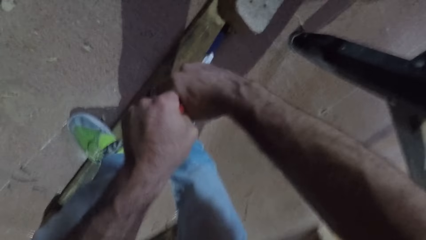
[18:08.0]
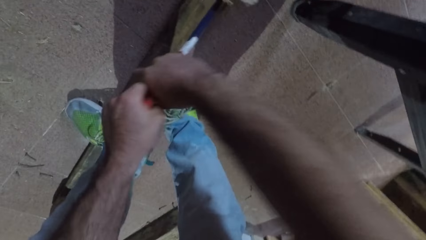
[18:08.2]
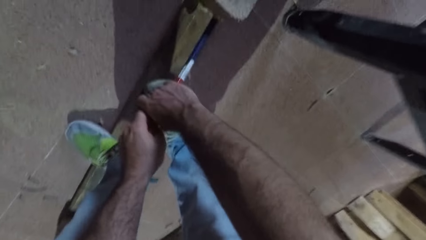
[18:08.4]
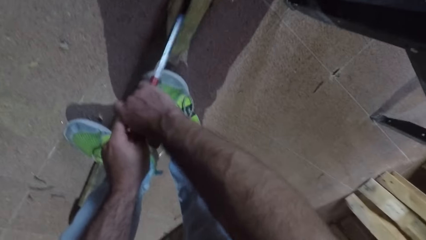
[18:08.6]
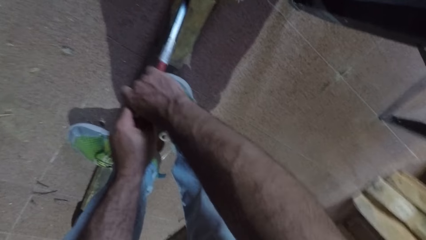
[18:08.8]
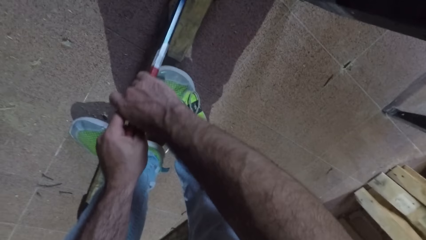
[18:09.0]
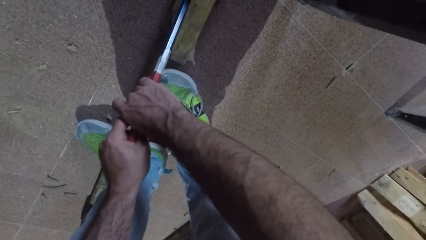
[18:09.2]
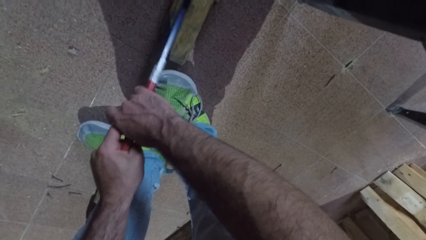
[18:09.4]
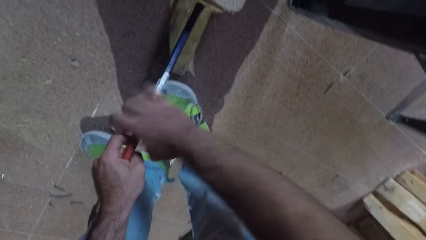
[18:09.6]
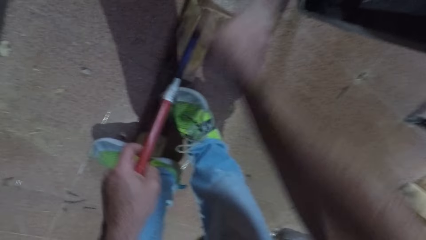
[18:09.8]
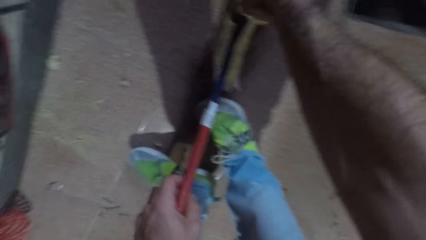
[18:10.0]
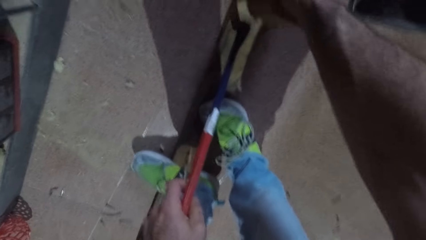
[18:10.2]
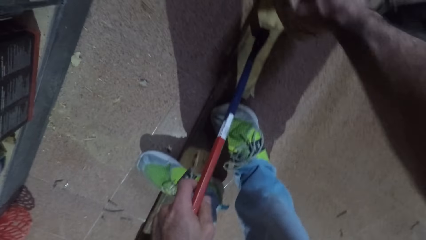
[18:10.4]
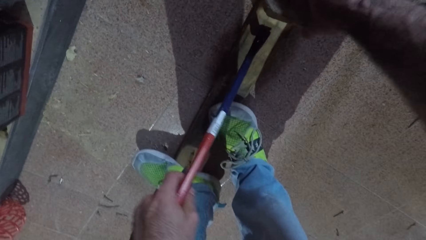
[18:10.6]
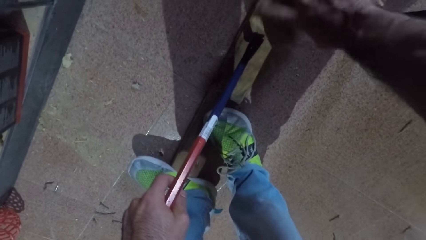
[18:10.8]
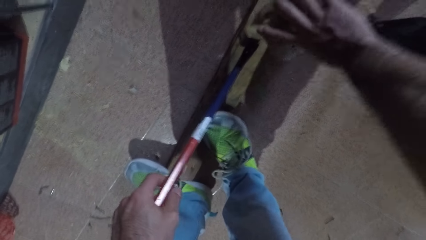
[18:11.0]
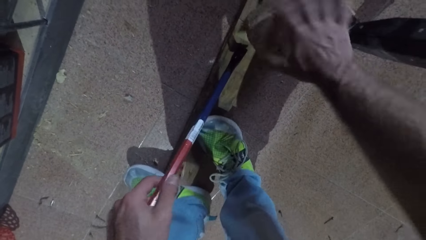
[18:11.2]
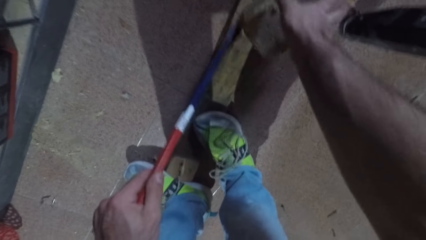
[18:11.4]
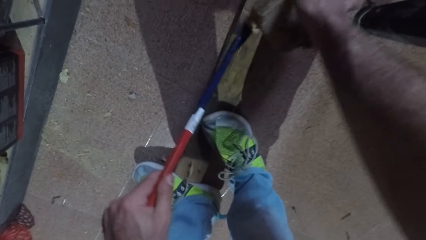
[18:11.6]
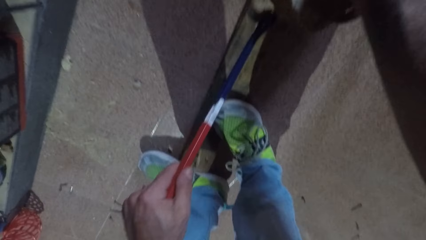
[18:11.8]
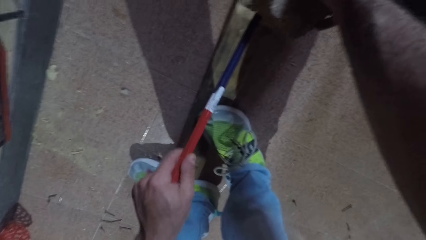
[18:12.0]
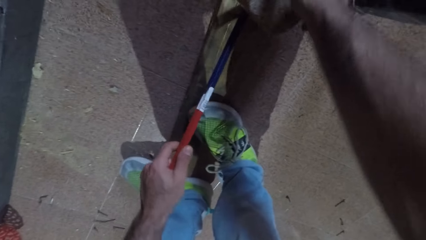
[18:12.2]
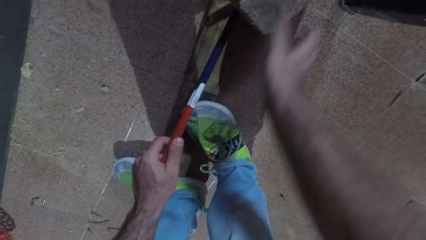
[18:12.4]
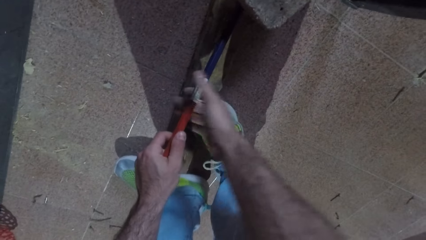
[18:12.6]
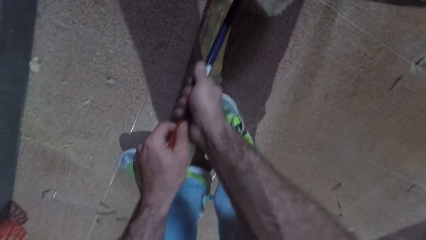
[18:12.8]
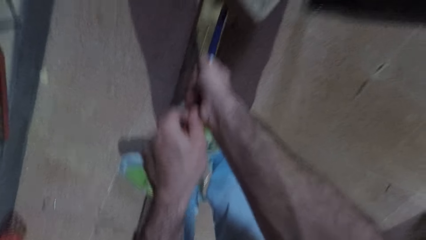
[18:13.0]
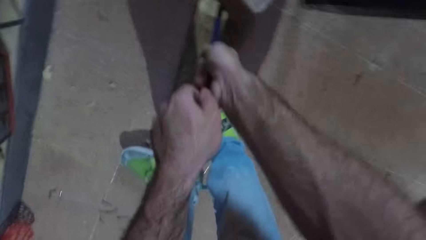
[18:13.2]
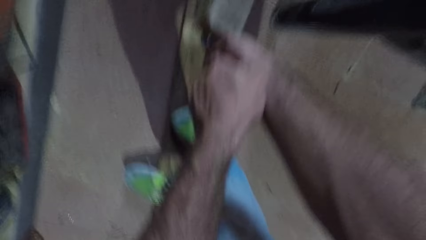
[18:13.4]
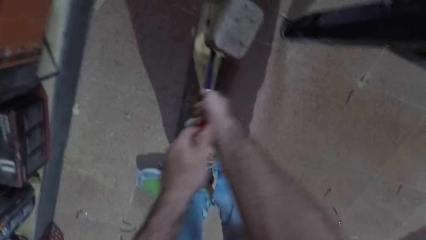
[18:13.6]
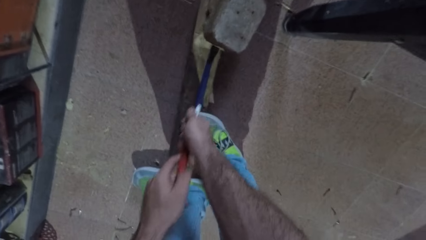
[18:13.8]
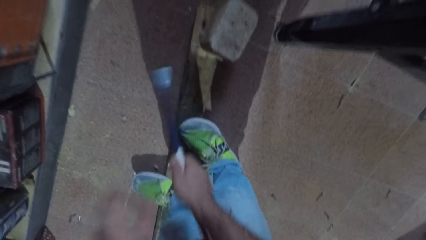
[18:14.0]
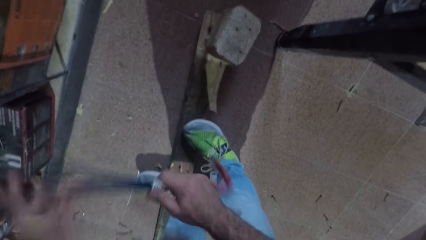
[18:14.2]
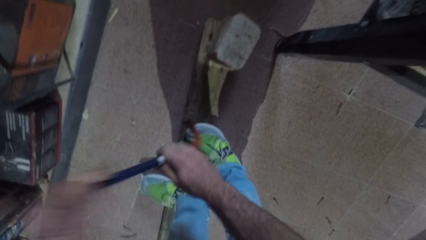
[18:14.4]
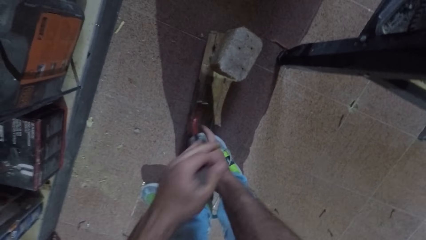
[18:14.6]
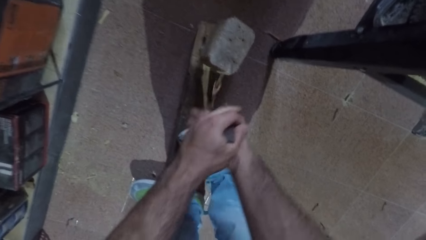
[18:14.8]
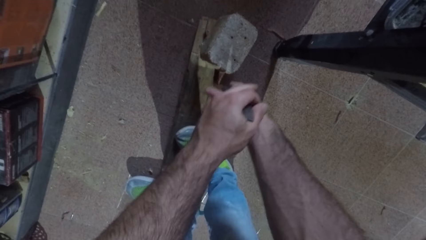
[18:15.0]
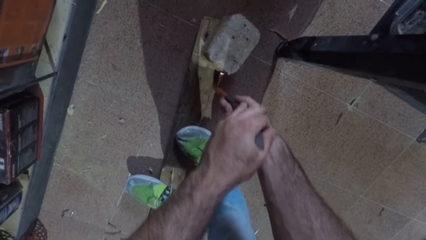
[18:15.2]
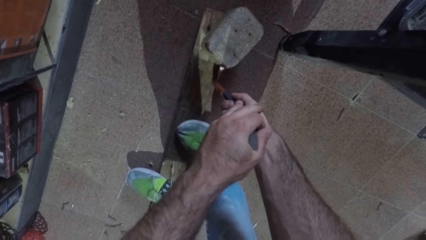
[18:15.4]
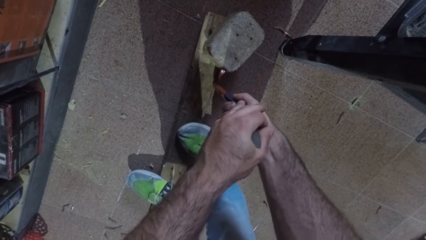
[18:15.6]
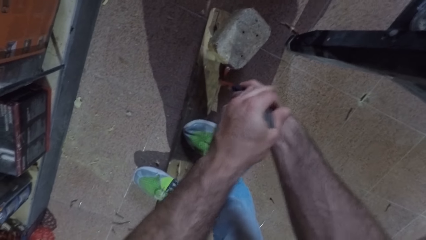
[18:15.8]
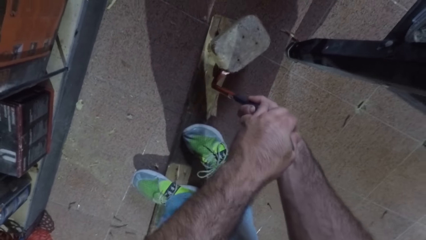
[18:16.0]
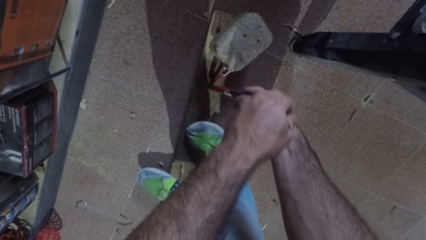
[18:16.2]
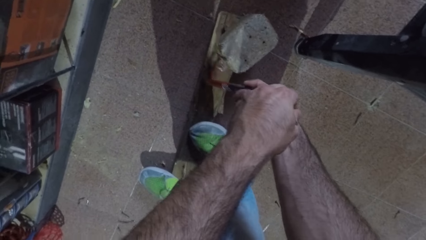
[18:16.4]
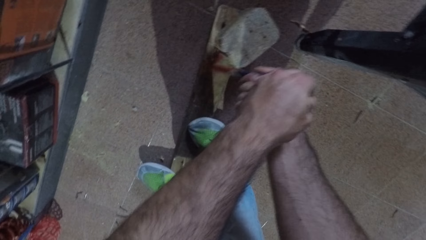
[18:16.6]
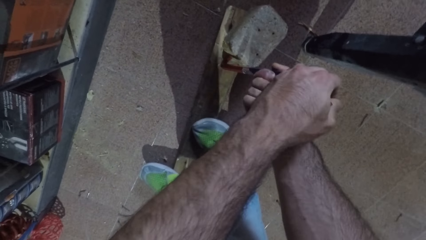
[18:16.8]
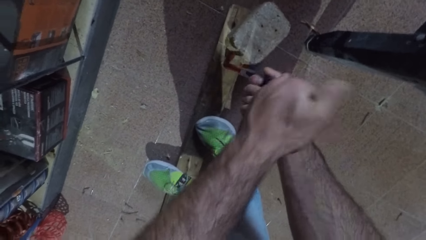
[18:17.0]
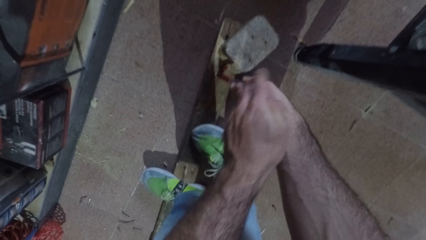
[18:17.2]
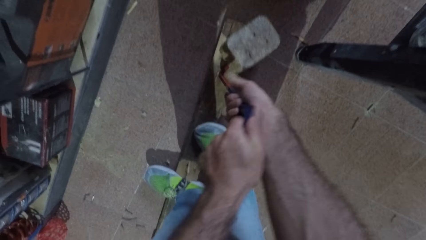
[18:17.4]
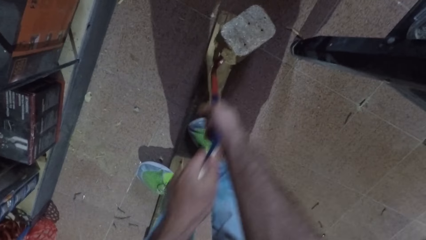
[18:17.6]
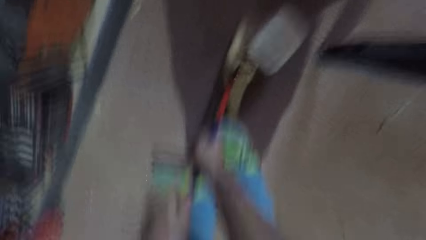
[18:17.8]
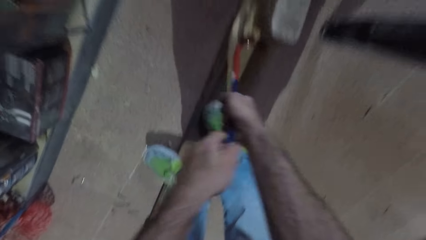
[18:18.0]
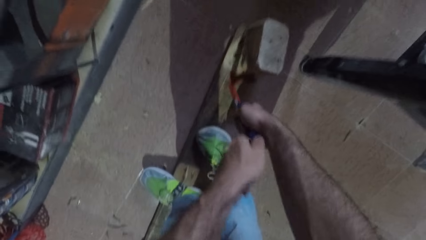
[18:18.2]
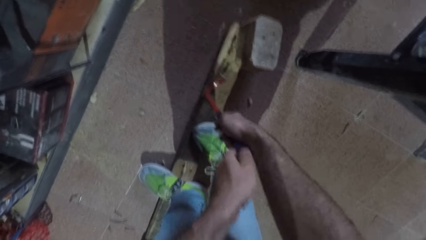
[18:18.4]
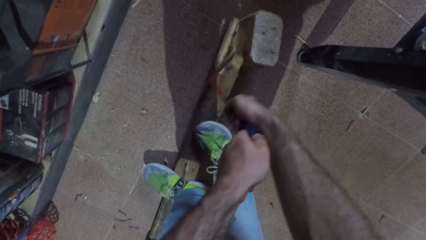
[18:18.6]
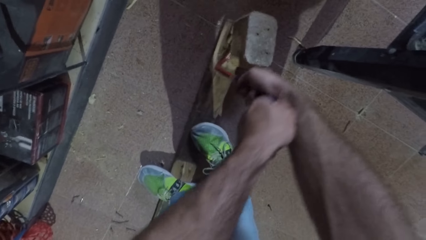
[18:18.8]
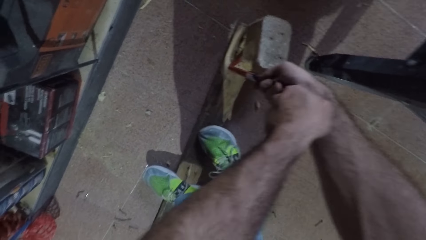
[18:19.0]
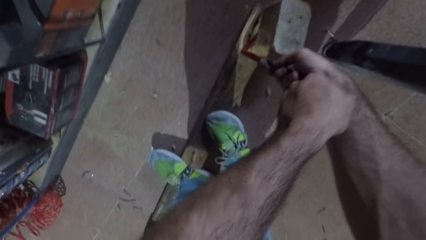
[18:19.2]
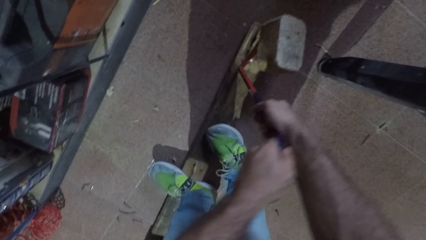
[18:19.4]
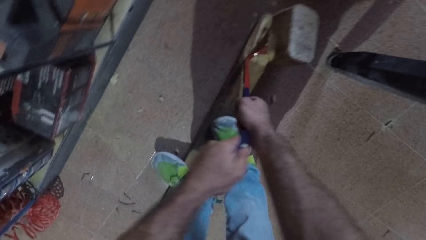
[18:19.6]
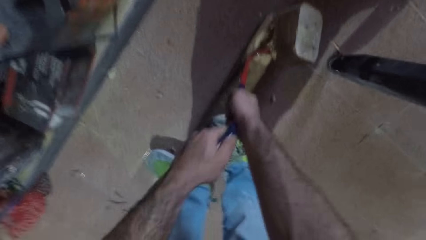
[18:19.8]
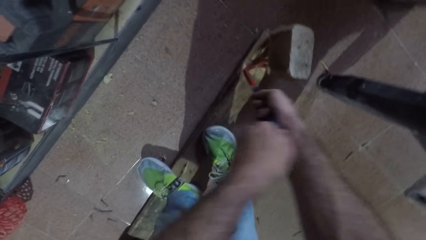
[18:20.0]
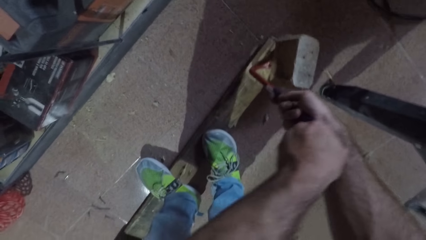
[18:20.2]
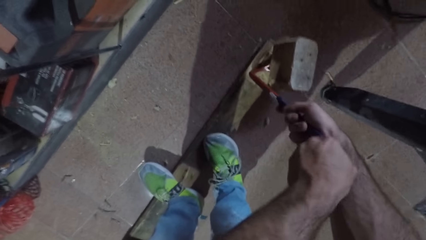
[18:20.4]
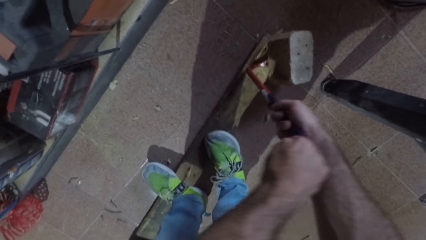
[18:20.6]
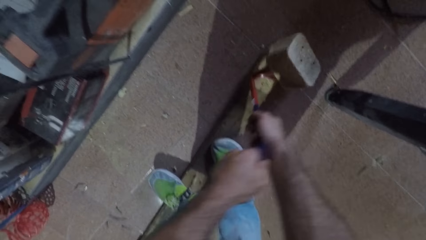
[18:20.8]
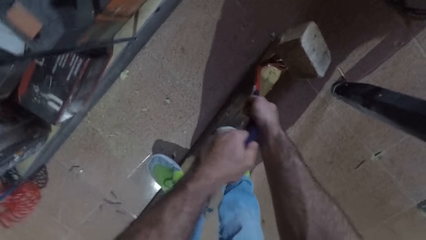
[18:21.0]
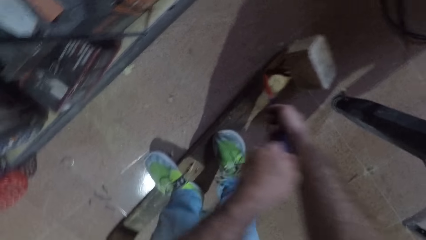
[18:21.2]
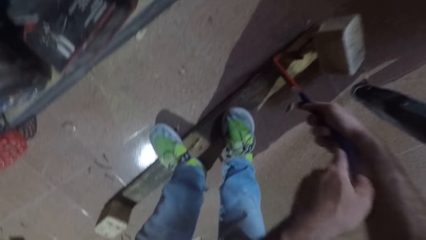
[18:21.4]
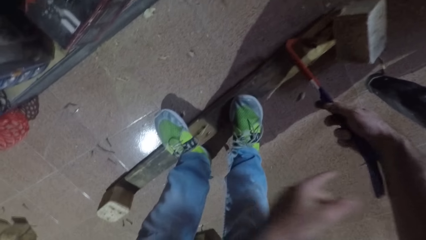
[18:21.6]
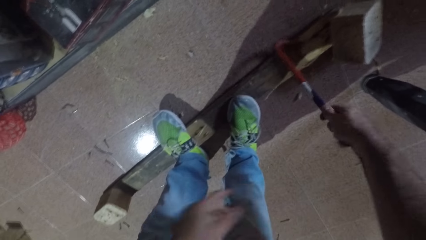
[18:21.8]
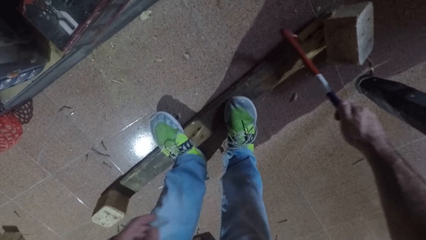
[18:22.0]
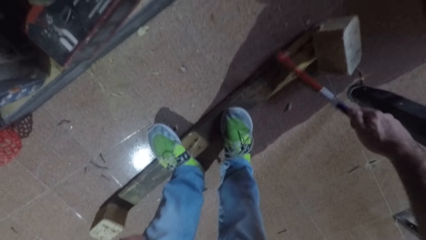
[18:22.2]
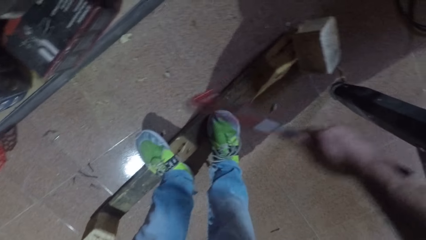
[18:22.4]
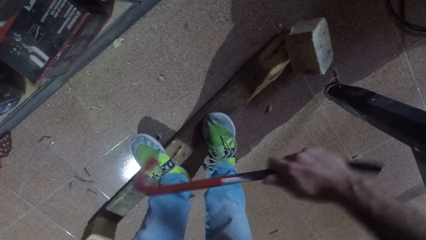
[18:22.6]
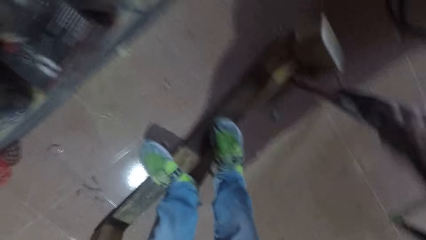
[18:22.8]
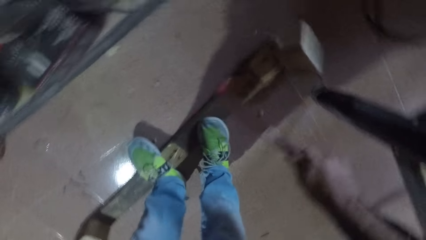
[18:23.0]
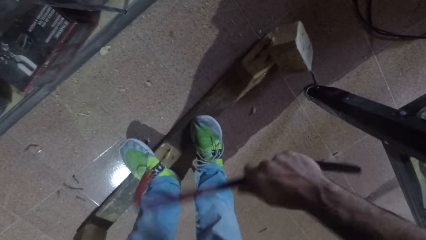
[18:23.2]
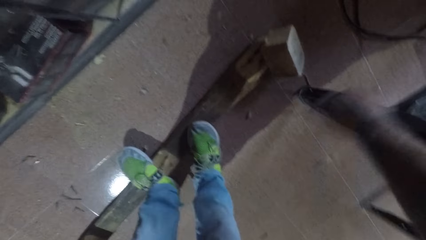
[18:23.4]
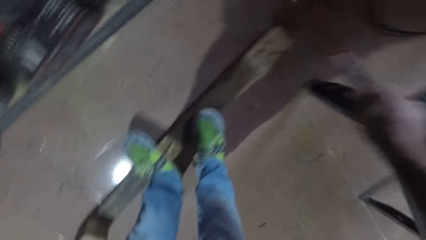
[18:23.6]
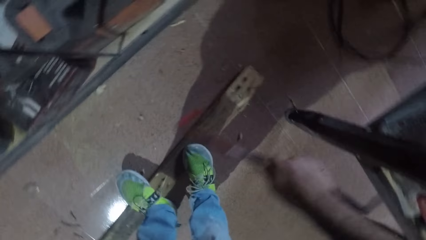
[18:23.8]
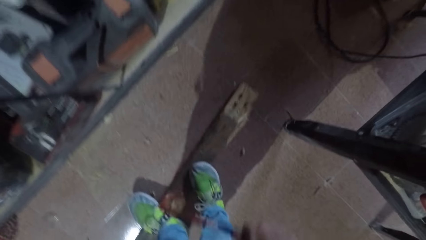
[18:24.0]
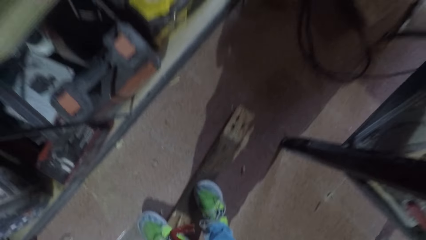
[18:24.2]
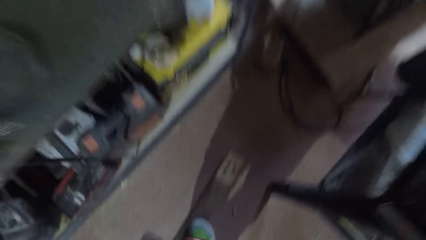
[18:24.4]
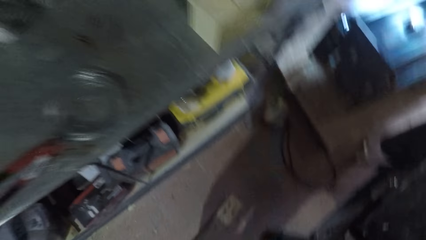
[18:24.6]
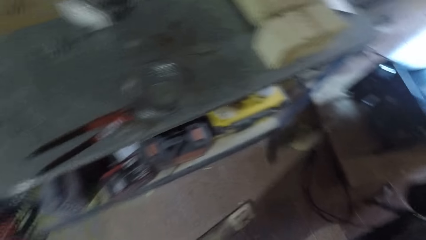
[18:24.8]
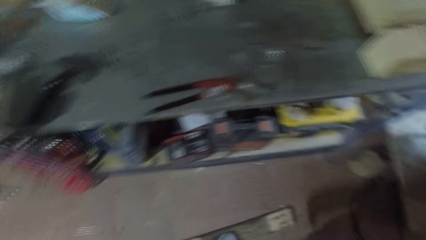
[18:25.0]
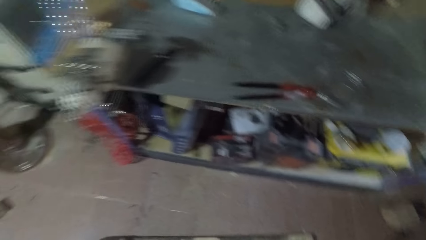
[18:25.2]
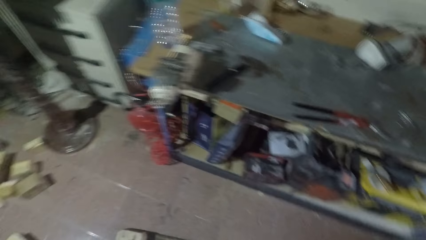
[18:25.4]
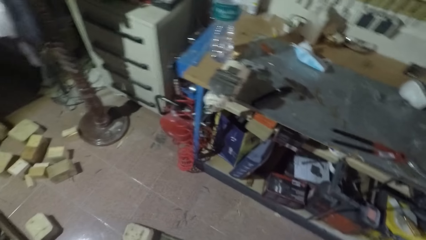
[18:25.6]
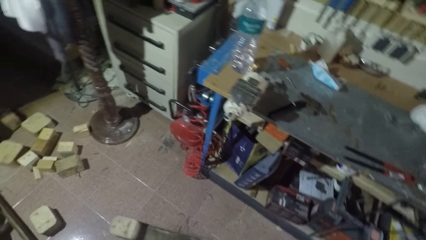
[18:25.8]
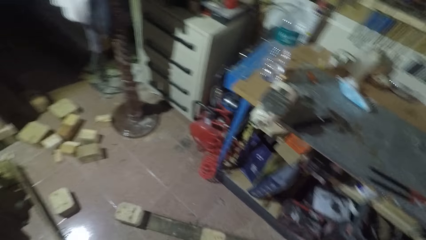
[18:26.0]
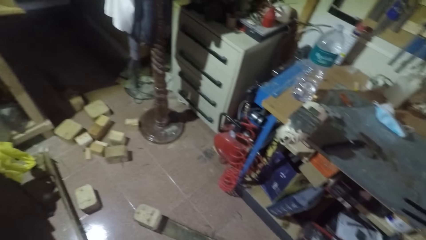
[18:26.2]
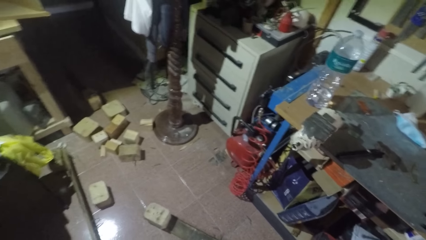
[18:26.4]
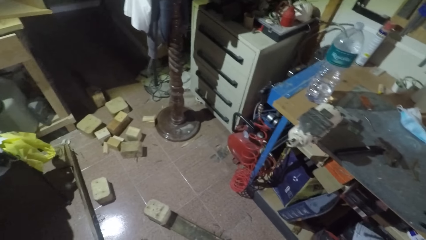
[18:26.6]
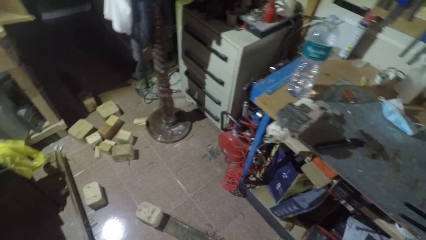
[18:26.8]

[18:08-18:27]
The camera wearer turns the wood cube with his right hand. He pulls the wood cube from the rectangular wood with the other end of the crowbar. He continues plucking, stops plucking, and starts to hit the piece of lumber with the crowbar. He stops hitting the piece of lumber. He looks around.
